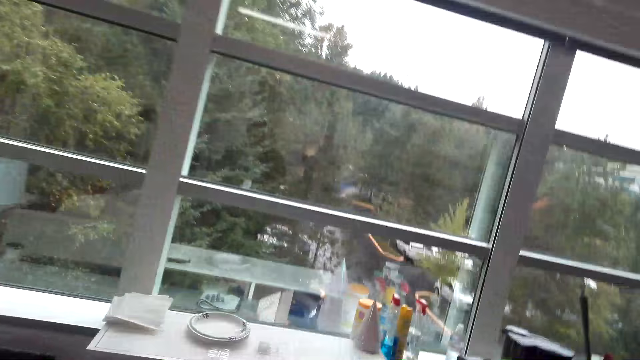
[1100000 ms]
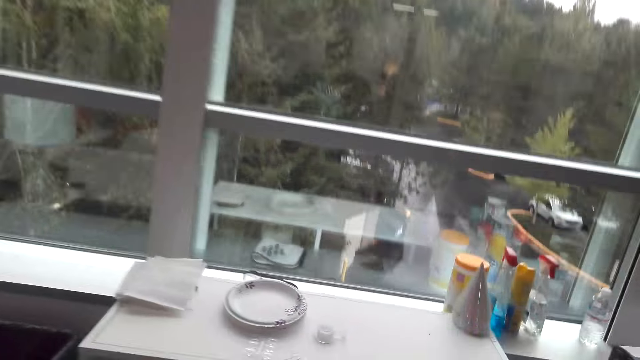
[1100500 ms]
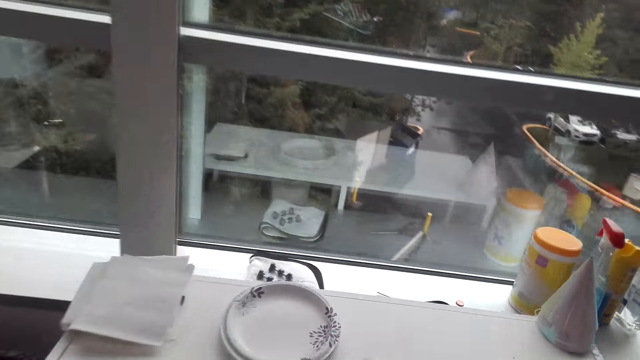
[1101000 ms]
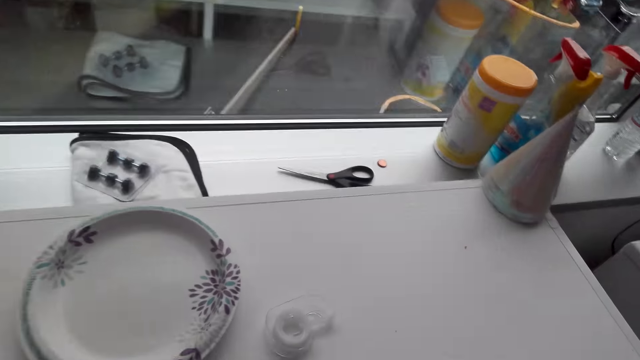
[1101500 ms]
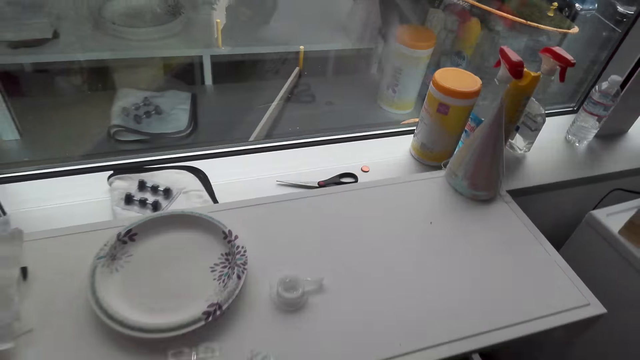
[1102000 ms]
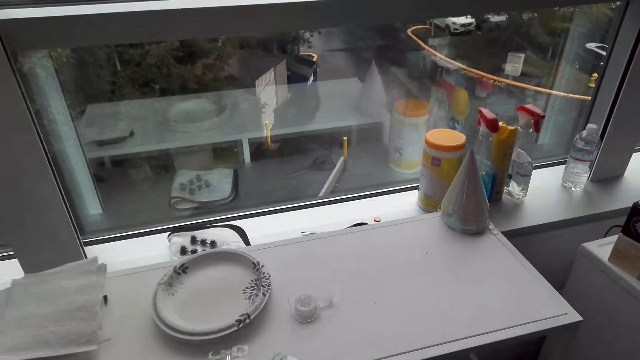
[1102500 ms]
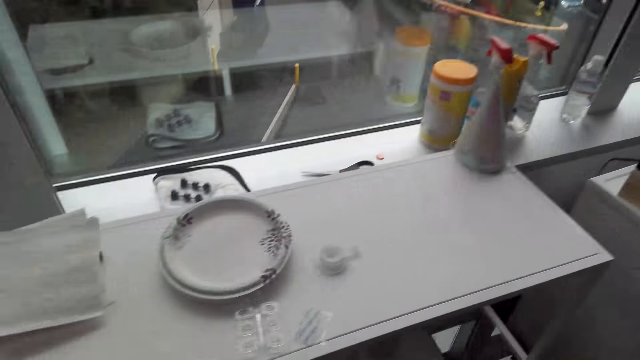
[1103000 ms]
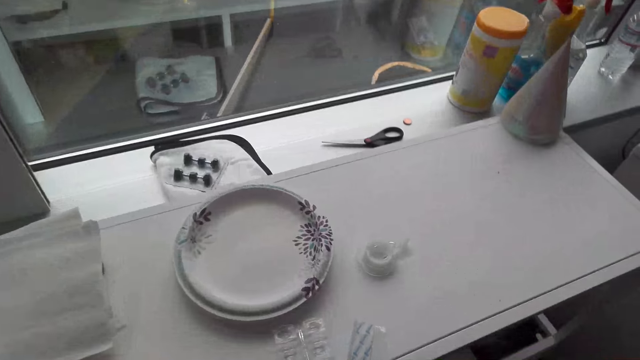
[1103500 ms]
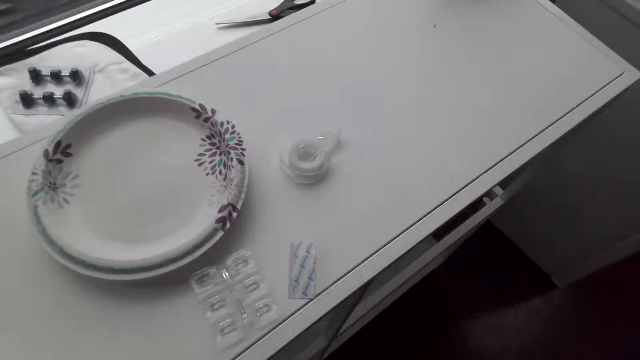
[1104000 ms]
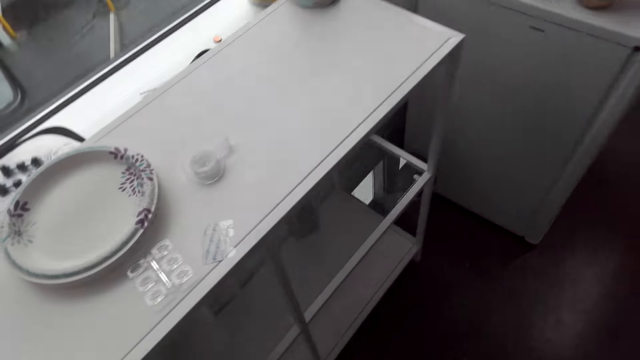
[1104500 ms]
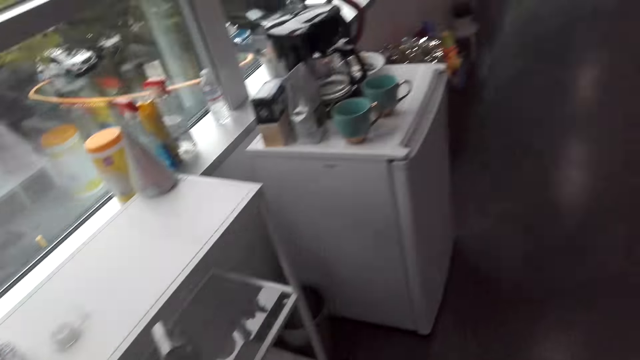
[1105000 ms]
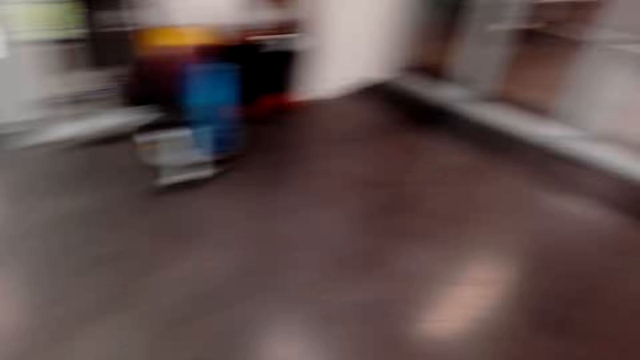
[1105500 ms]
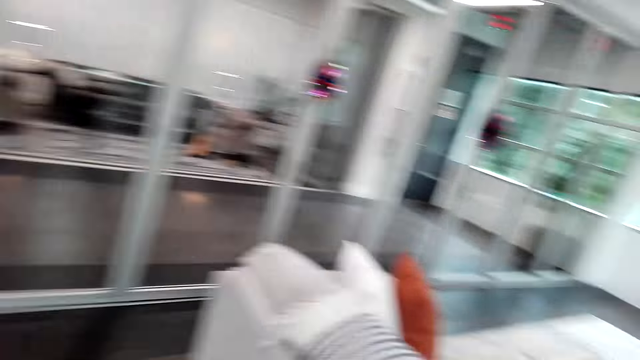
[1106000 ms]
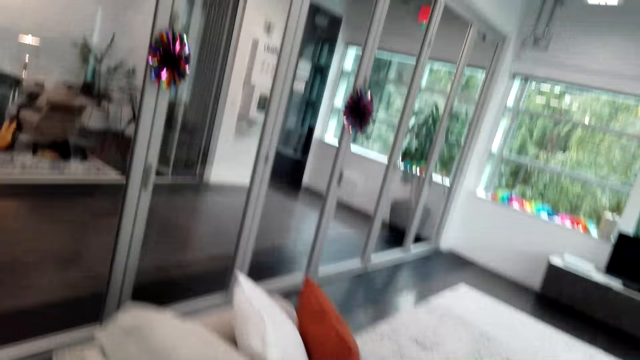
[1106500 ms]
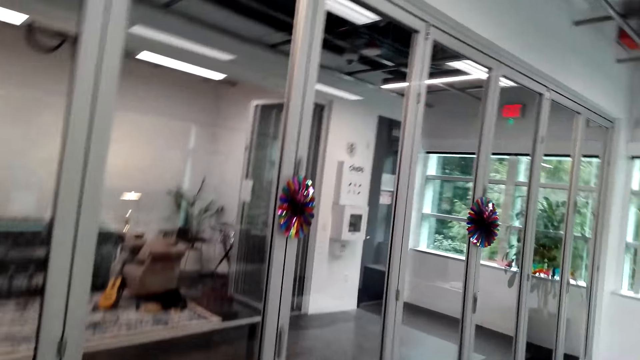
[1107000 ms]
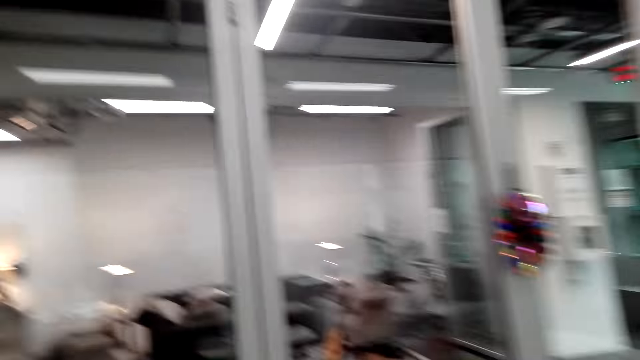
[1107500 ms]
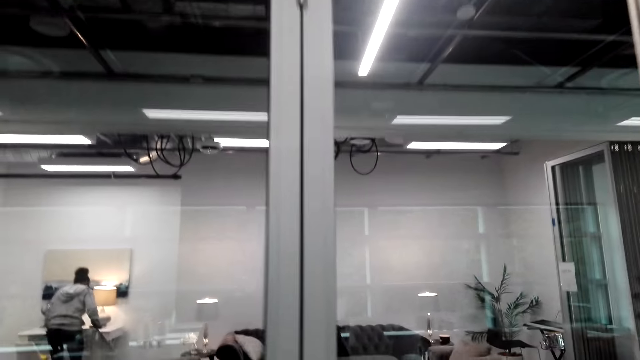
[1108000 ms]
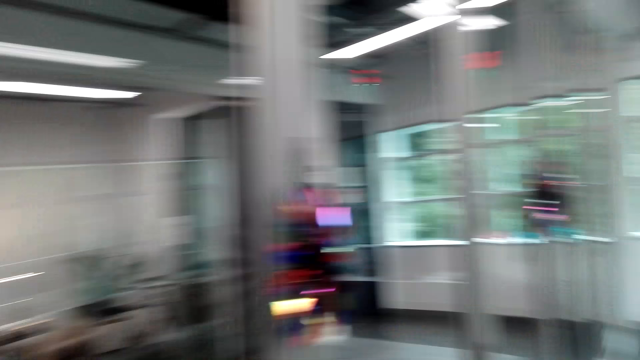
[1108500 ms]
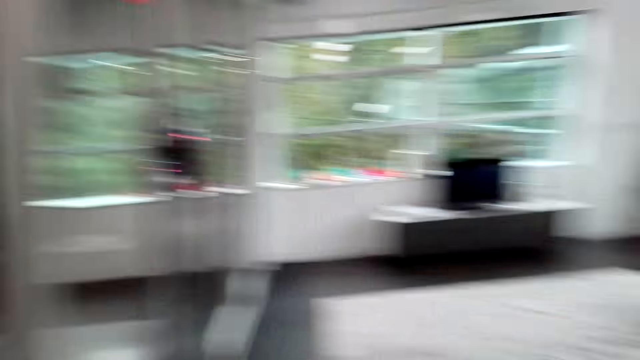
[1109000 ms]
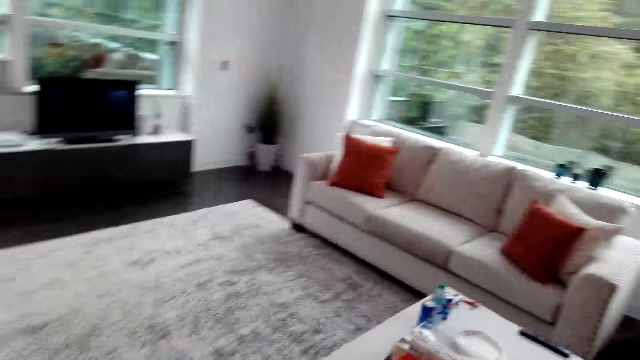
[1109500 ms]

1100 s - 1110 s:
The camera wearer picks up the packet from the drawer. They open the drawer. They close the drawer. They look around the house. They walk around the house.

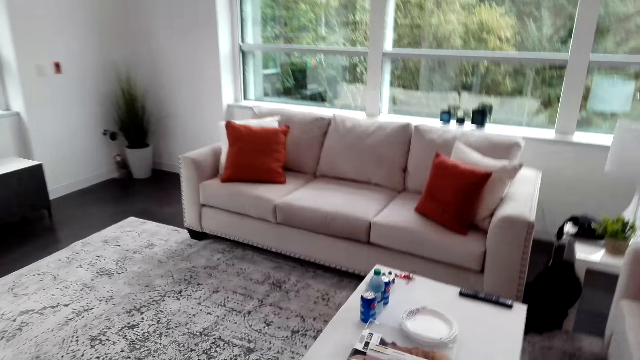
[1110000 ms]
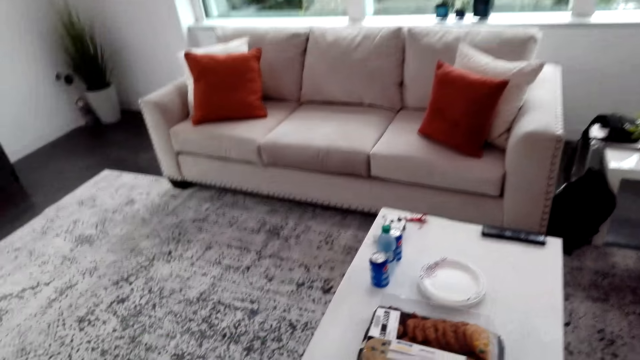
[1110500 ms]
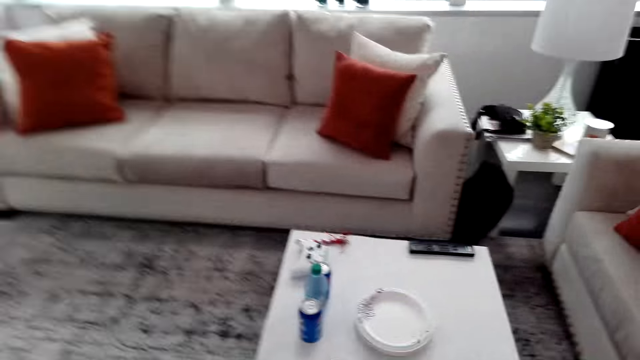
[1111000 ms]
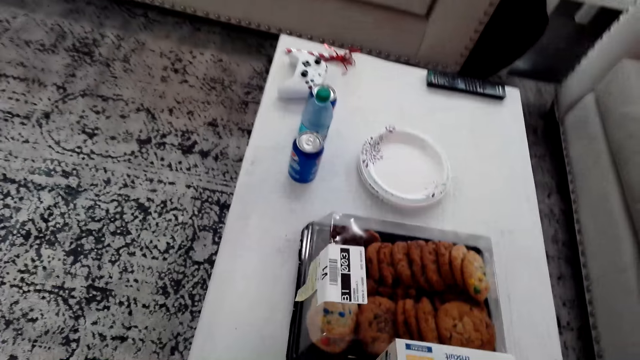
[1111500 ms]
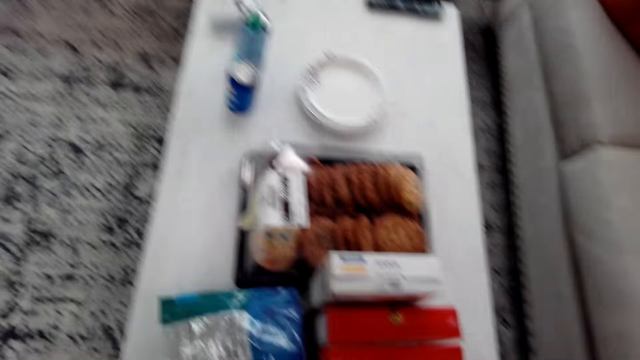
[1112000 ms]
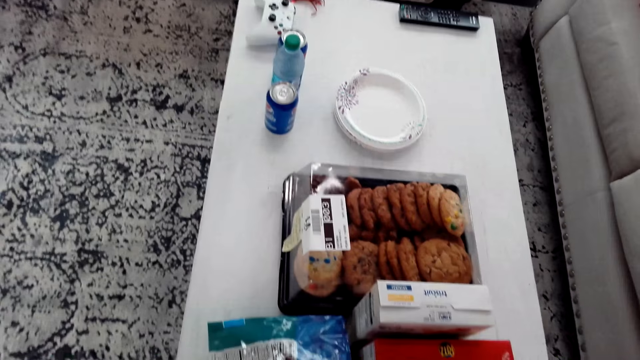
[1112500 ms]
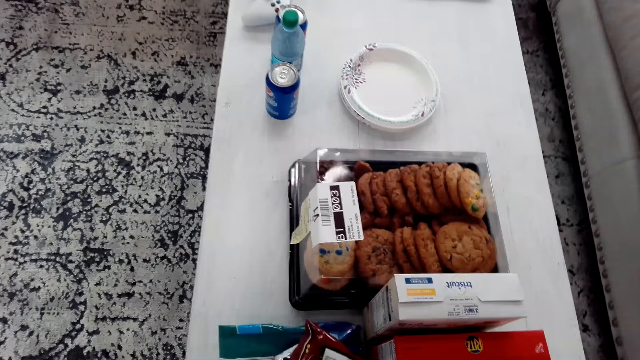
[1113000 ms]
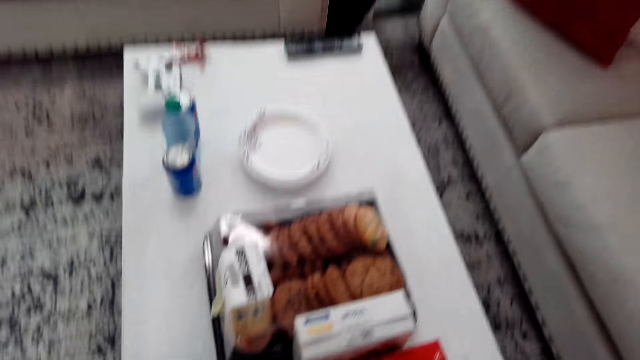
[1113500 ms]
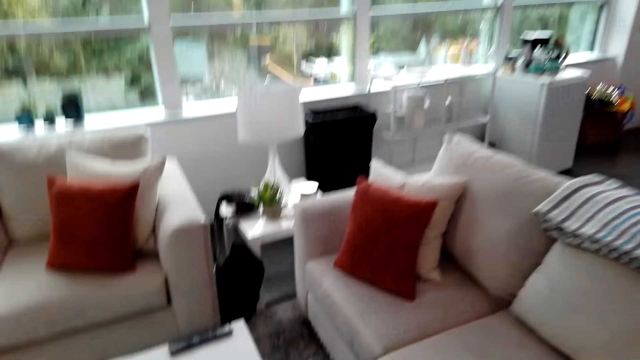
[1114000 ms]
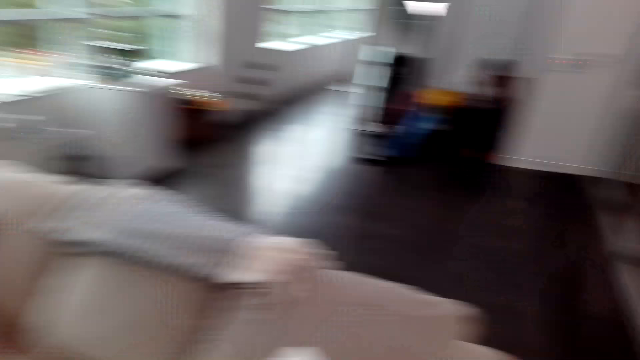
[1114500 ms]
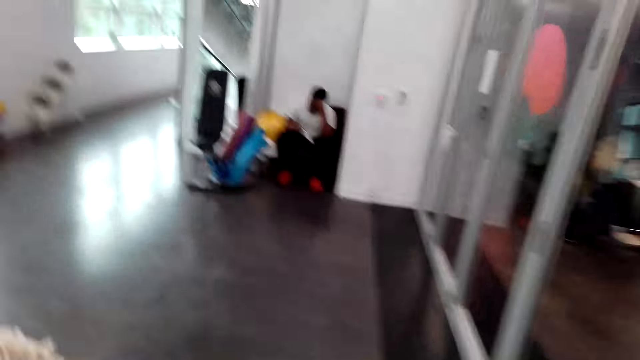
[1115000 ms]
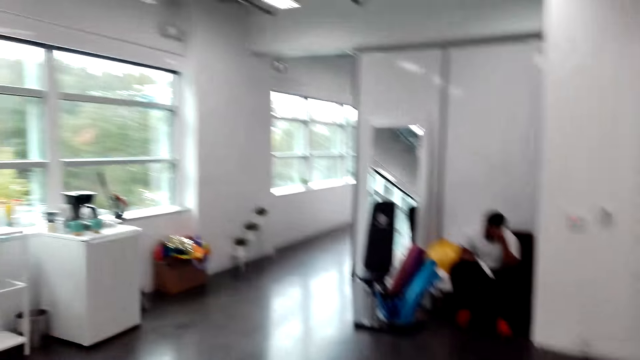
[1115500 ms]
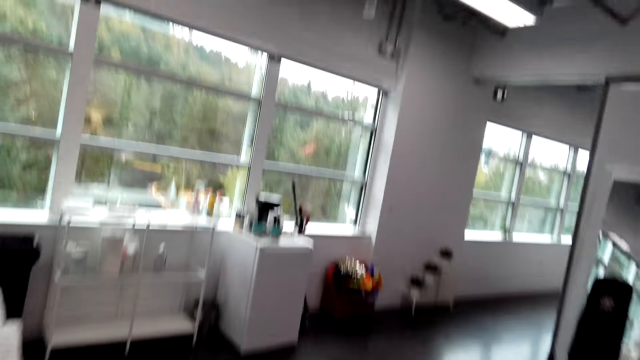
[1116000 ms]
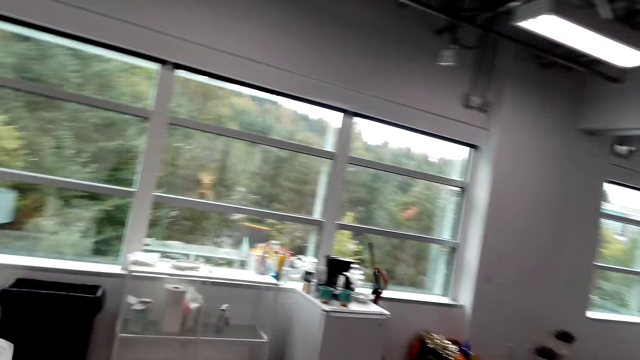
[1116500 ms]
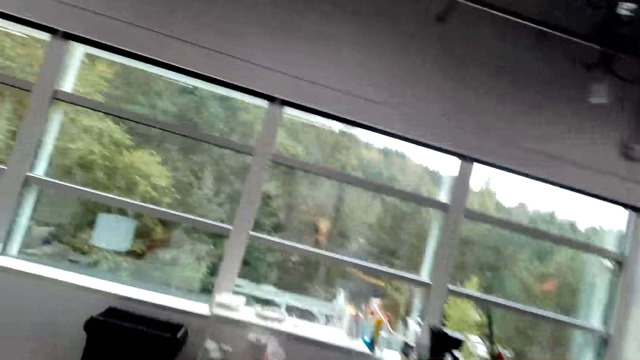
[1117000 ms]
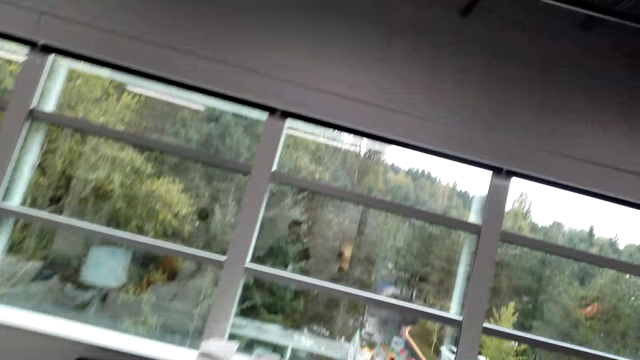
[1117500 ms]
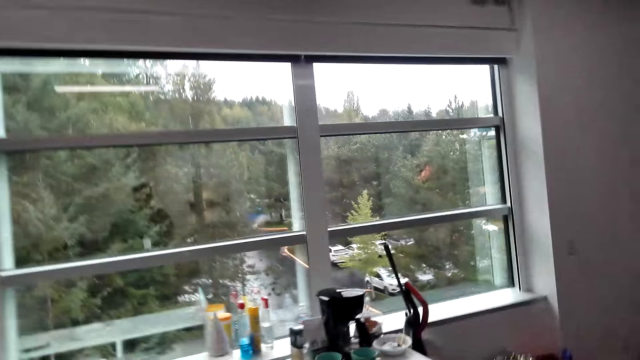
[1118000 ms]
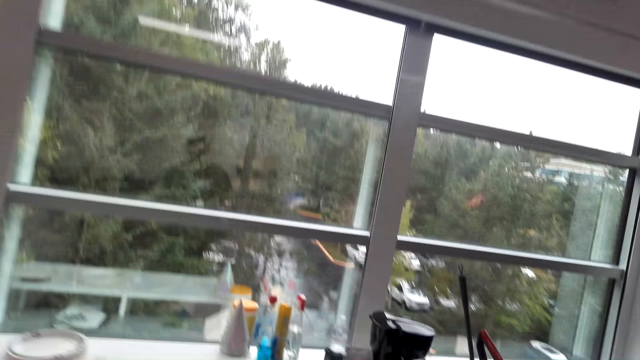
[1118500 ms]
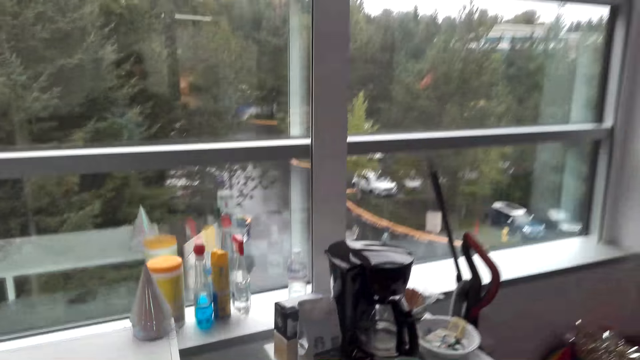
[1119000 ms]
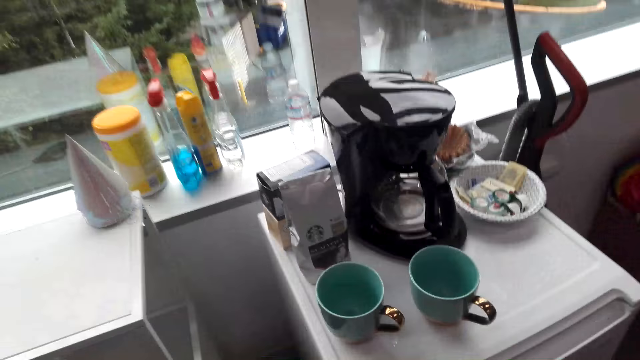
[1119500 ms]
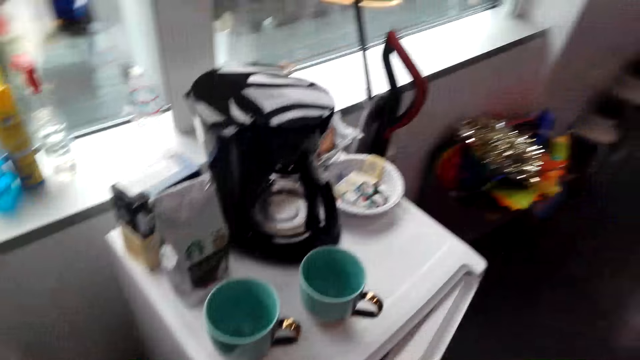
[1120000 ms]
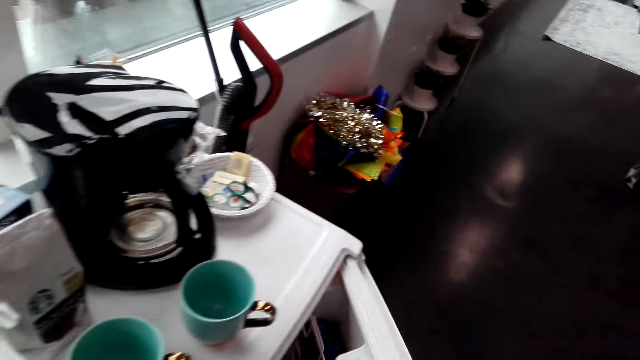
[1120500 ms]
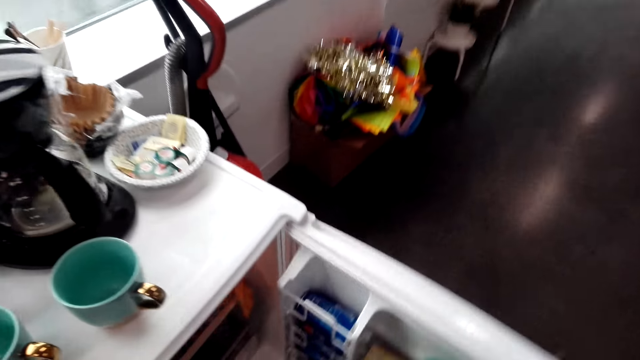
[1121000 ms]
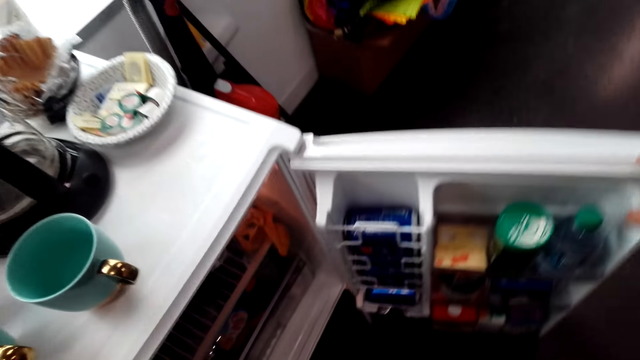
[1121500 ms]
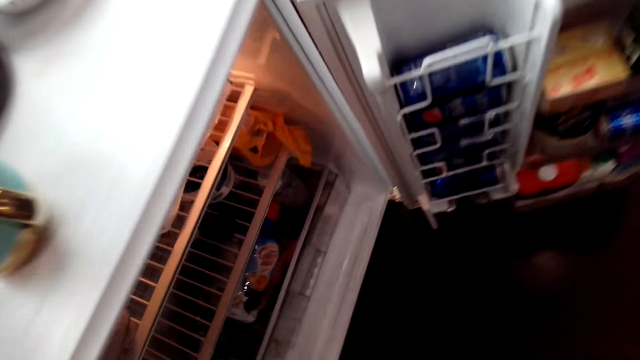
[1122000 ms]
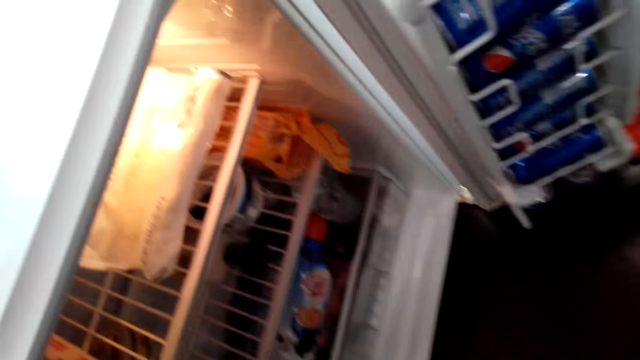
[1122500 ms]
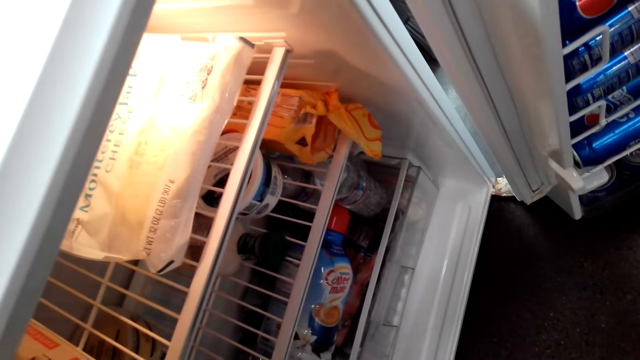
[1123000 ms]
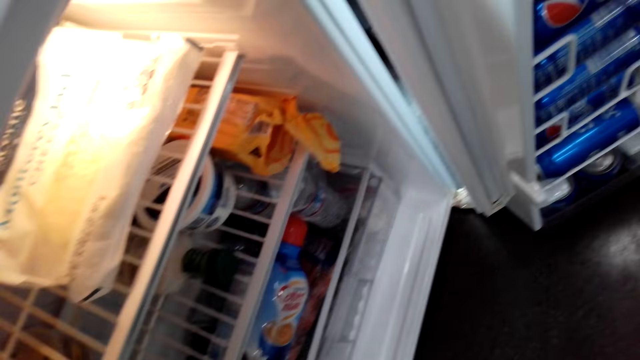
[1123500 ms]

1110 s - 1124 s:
The camera wearer puts the packet on the table. They look around the house. They walk around the house. They open the refrigerator. They stare inside the refrigerator.
